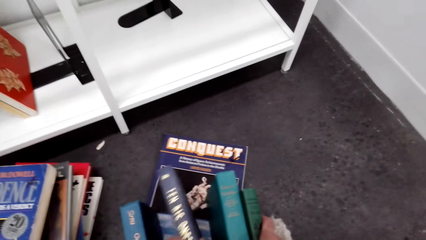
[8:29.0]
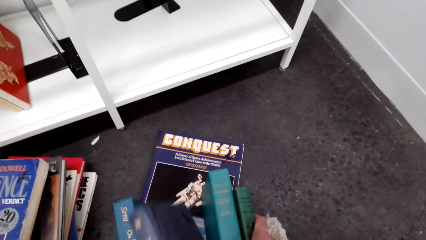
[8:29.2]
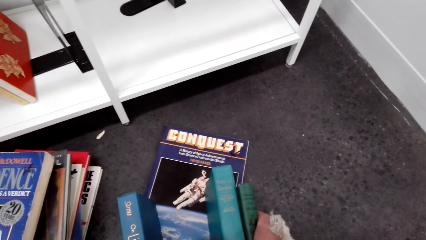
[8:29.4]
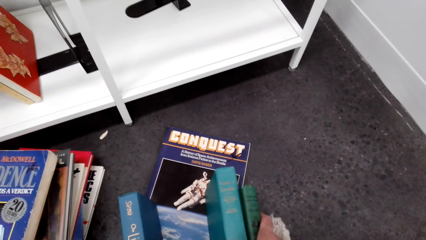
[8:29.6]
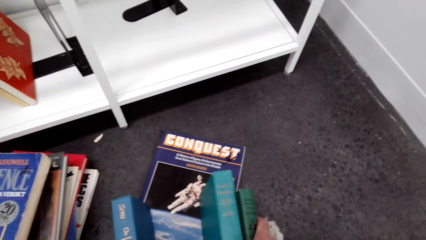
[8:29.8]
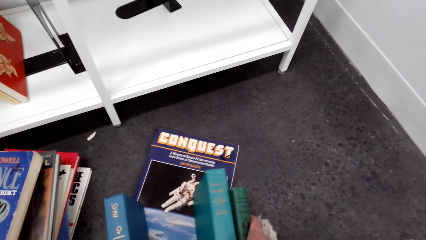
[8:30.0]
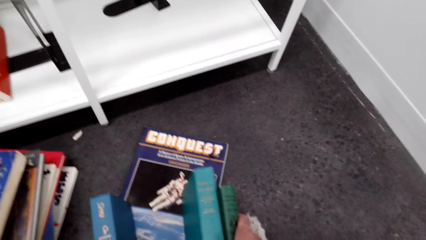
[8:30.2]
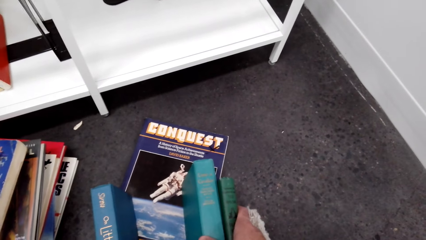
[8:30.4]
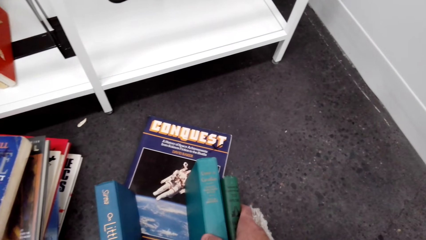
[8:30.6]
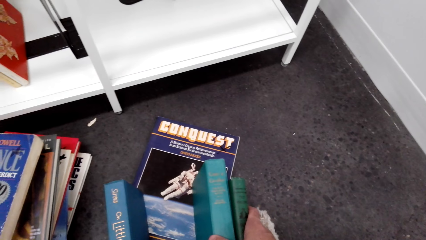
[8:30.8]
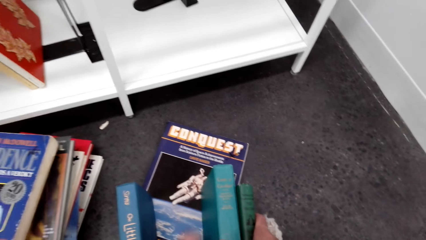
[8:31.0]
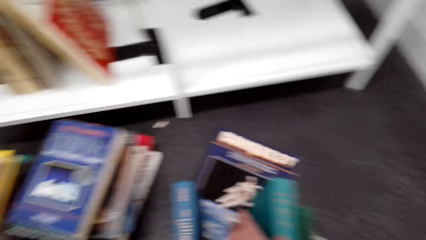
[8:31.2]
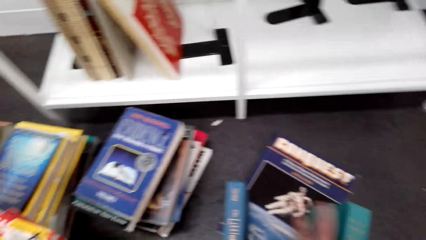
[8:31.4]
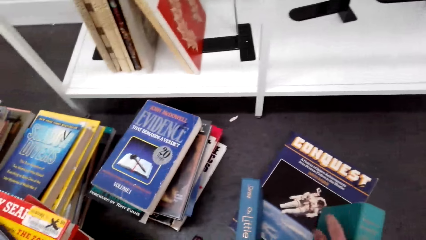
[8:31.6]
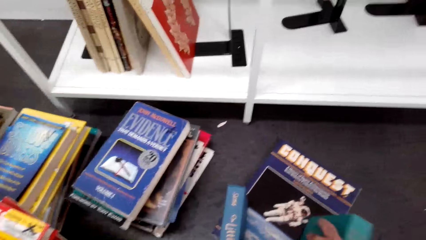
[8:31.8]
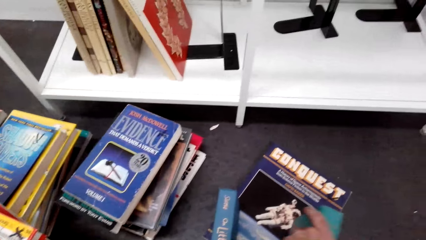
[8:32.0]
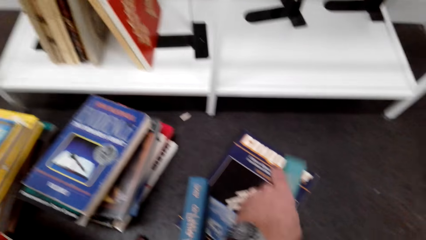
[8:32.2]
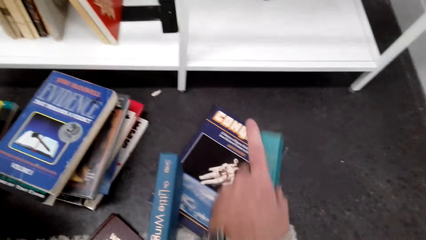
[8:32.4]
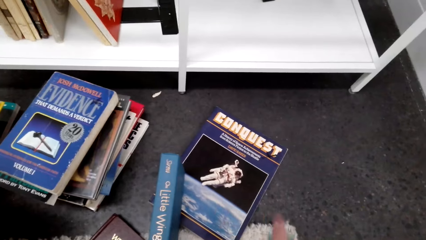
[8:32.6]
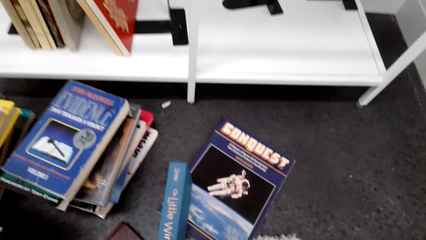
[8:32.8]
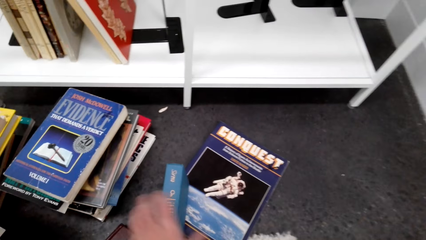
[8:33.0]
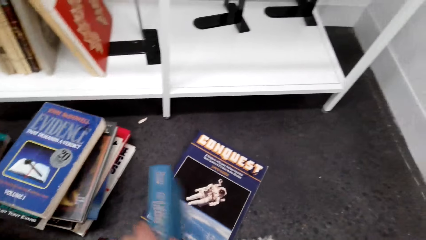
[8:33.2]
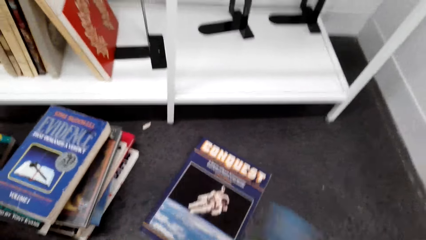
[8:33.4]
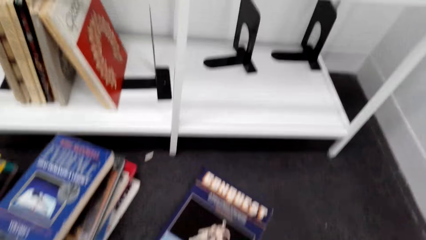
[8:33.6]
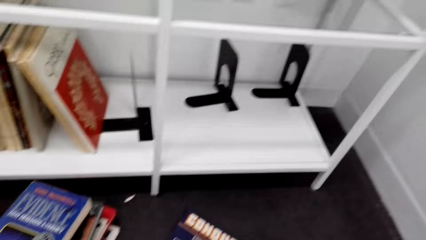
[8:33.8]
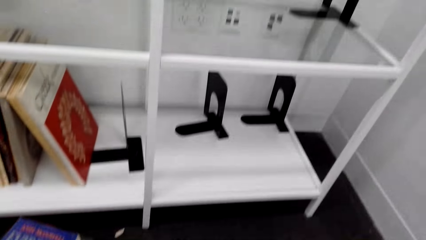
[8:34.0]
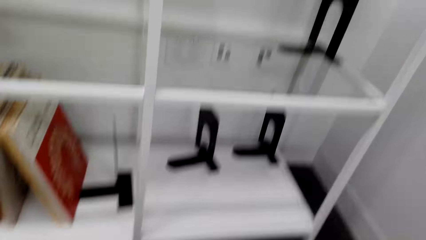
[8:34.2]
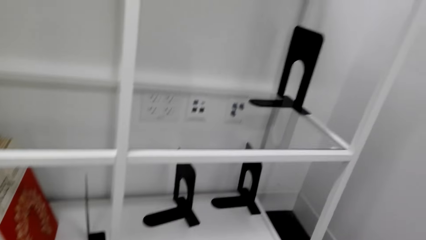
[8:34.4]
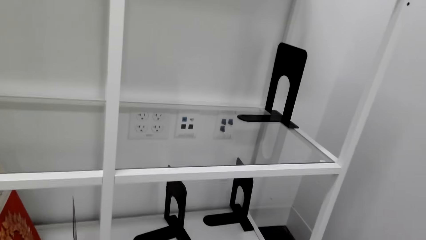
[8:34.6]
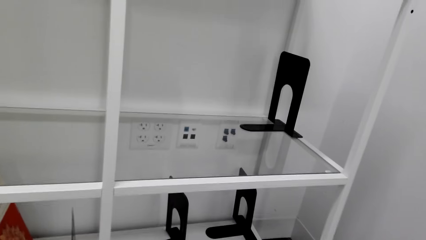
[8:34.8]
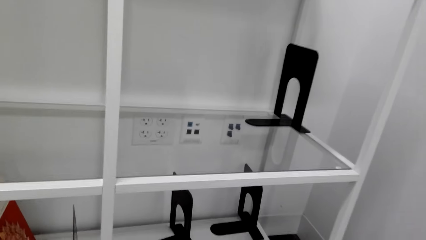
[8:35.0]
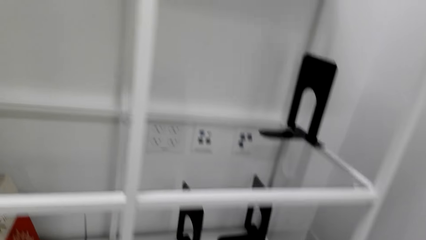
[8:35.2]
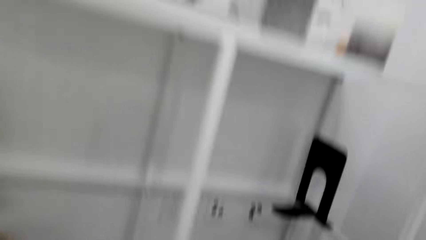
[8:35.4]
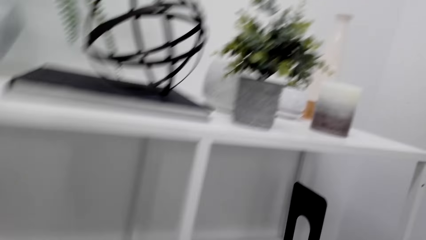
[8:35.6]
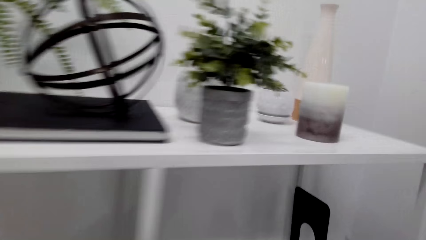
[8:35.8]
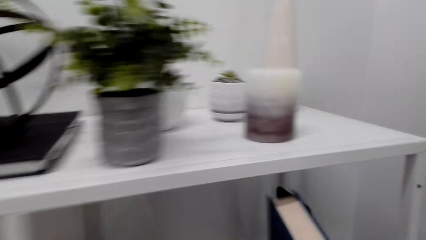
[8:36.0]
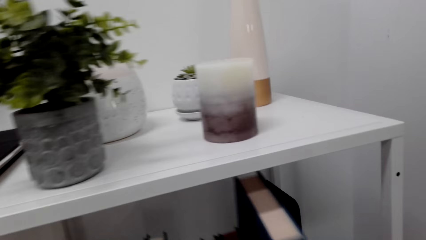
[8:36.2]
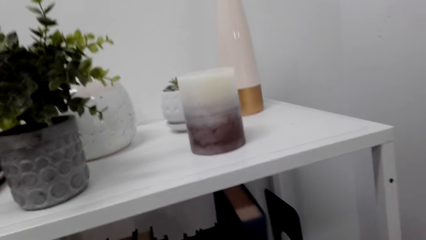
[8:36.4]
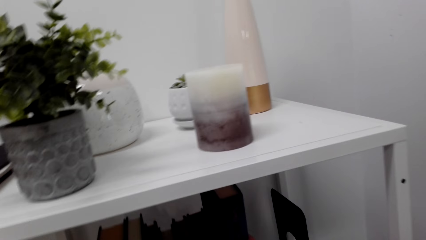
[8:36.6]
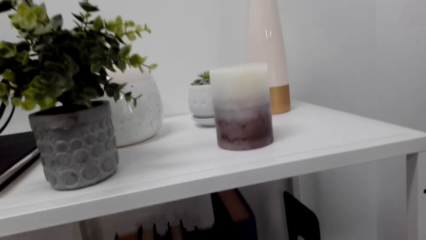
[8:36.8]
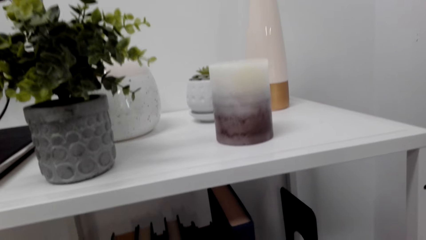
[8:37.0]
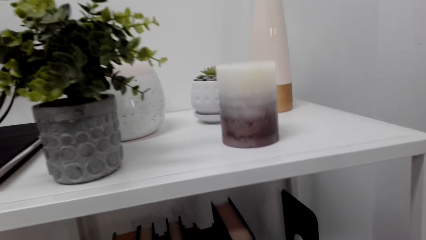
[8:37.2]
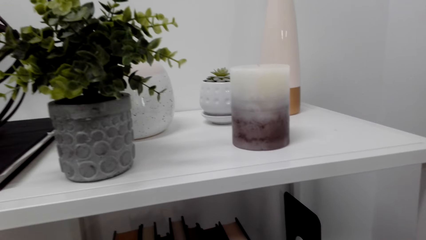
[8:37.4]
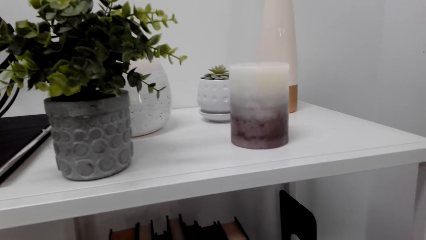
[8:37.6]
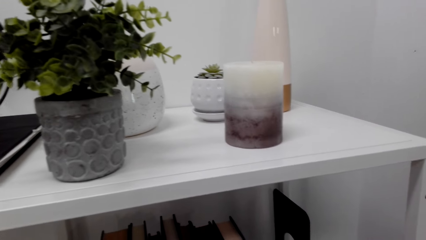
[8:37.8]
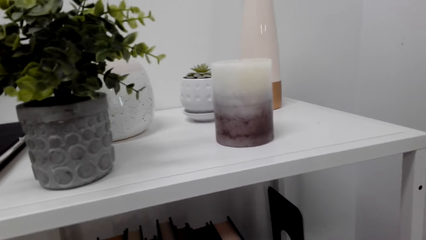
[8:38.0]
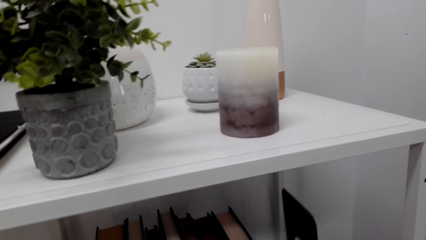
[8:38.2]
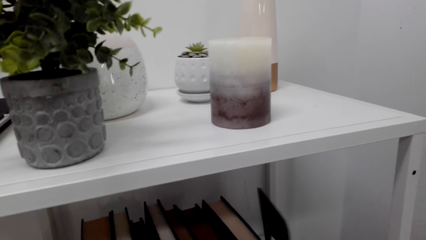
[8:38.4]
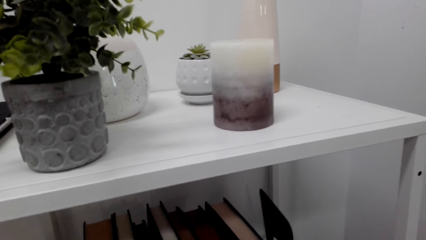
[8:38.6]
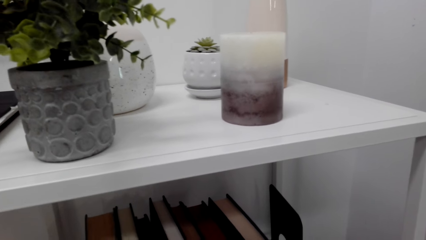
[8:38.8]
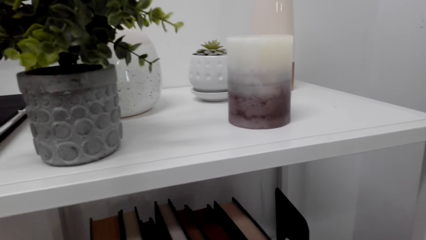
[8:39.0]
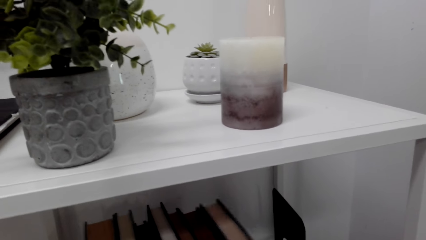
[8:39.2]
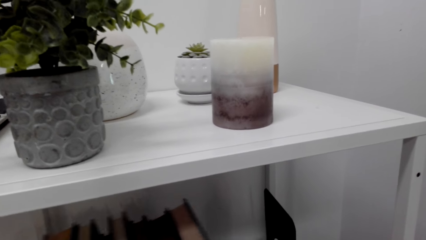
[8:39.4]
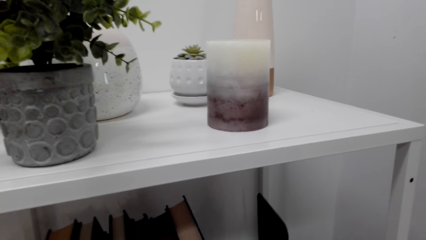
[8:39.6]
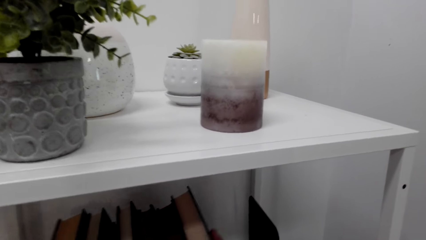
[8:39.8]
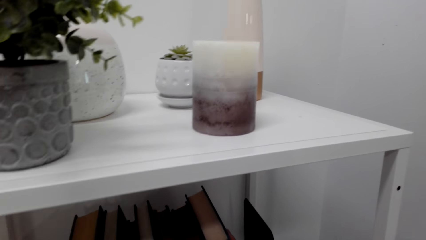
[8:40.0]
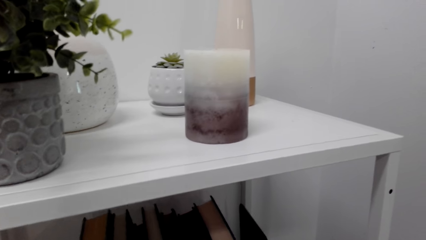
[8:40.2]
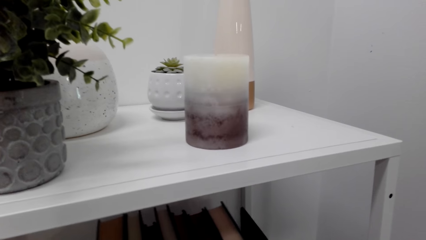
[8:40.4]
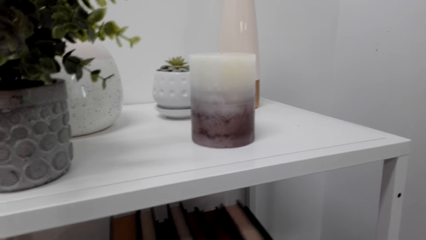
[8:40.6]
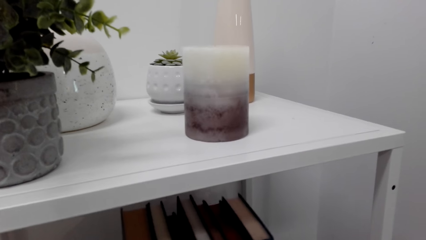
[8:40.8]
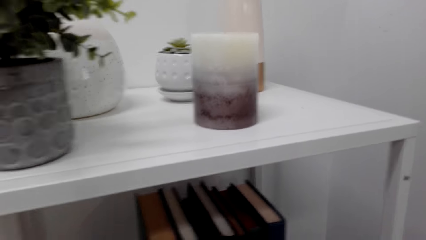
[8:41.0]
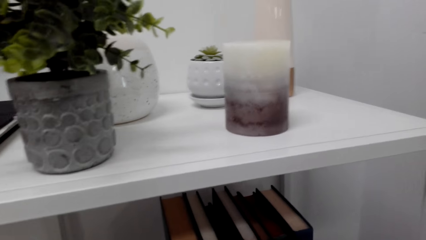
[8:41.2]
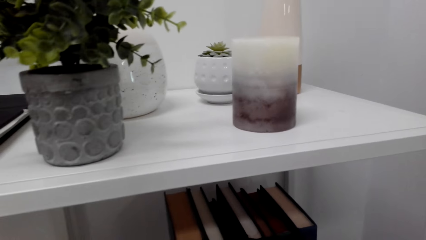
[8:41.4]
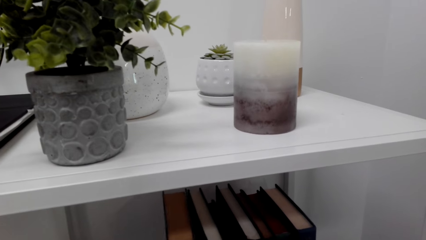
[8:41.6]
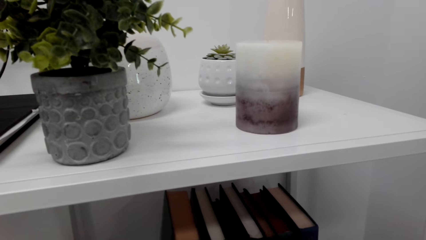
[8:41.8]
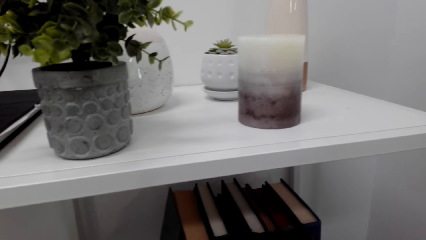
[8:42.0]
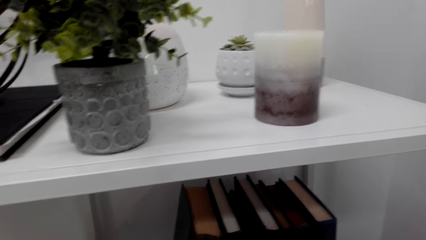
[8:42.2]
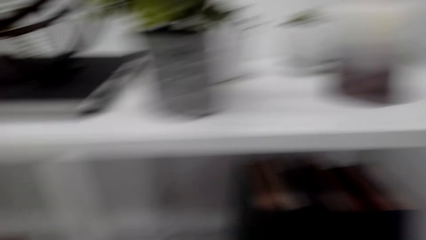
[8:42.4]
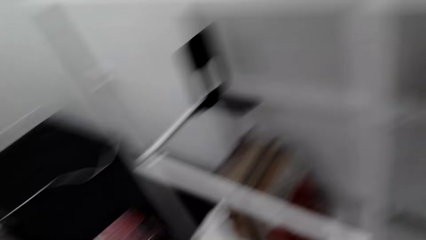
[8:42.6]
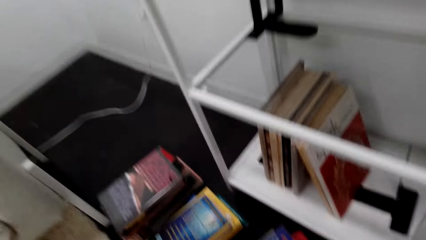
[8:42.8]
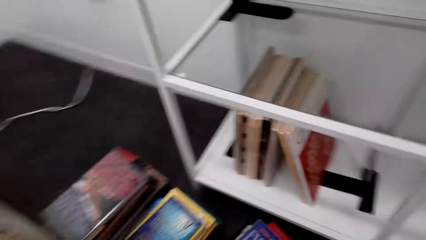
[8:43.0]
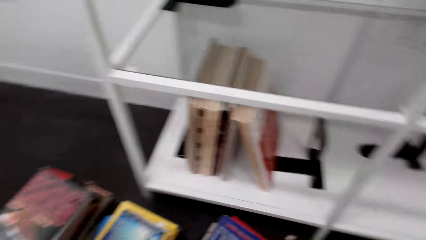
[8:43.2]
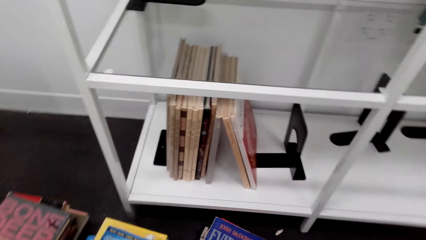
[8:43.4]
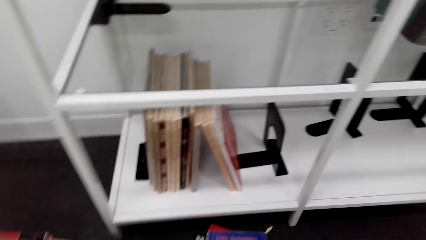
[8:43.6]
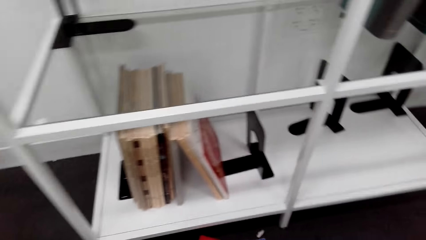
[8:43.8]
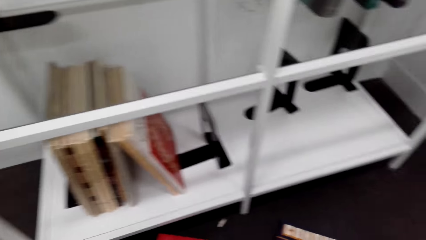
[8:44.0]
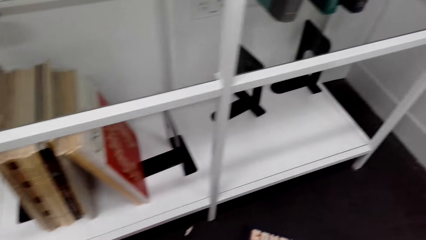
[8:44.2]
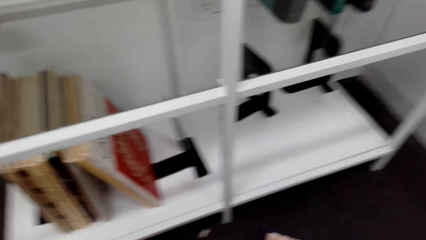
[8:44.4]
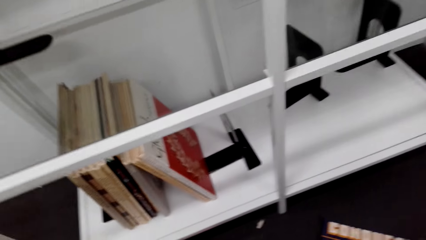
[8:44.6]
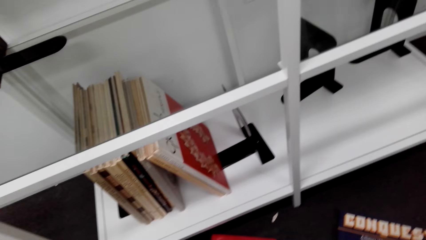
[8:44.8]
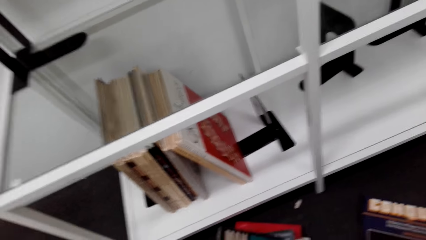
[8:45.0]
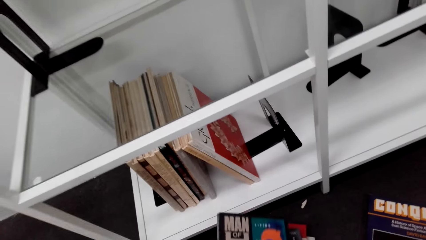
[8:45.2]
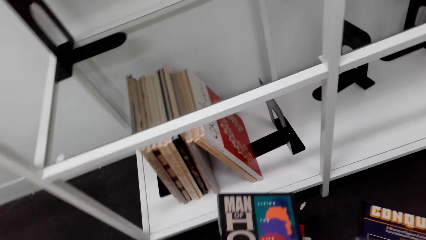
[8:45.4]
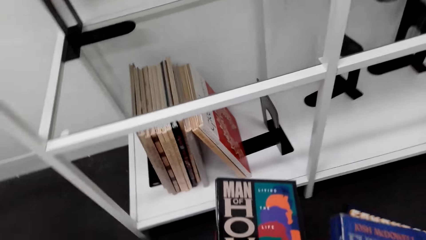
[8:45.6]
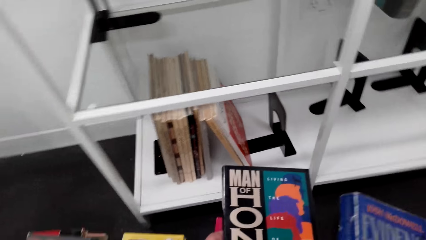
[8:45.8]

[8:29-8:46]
The camera wearer moves books. They lift a book. They put the books on a shelf. They move the books. They look aside.
